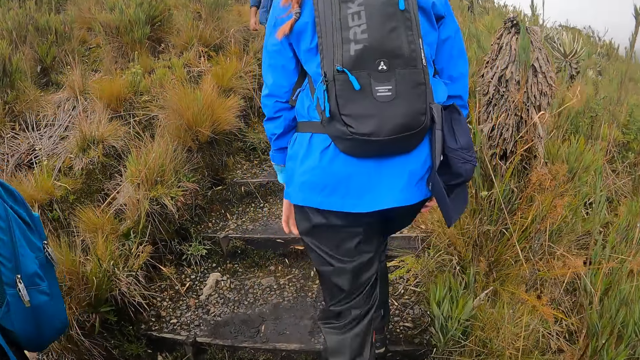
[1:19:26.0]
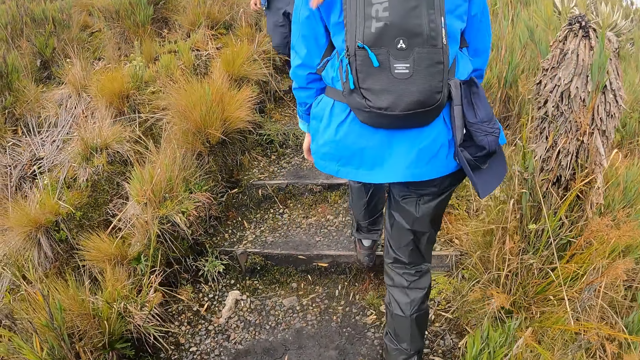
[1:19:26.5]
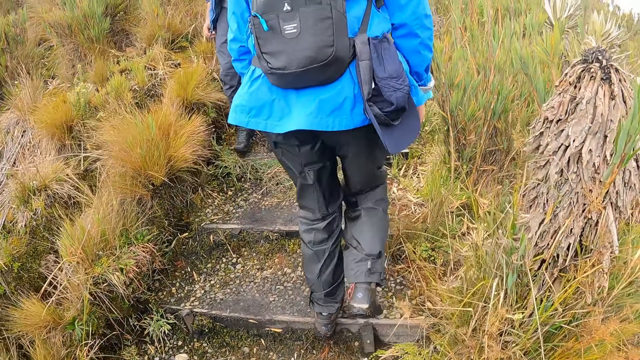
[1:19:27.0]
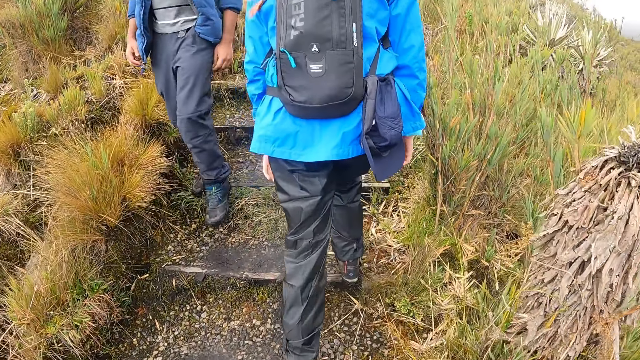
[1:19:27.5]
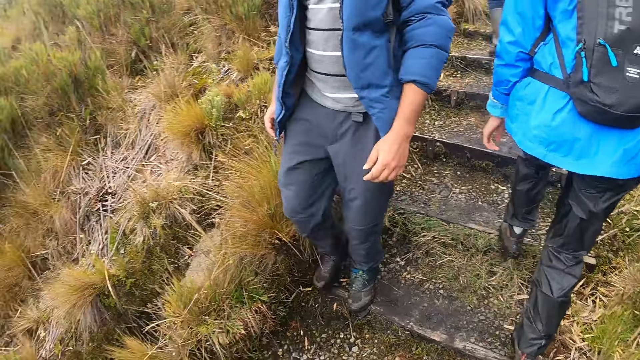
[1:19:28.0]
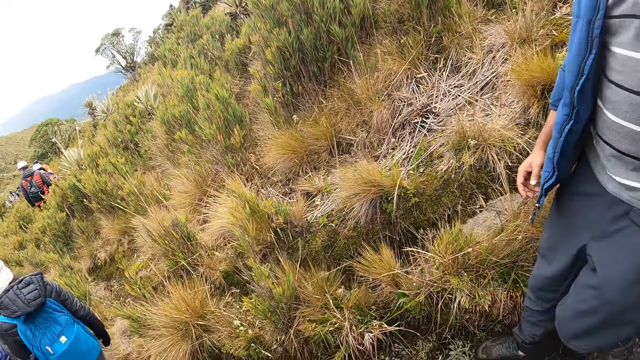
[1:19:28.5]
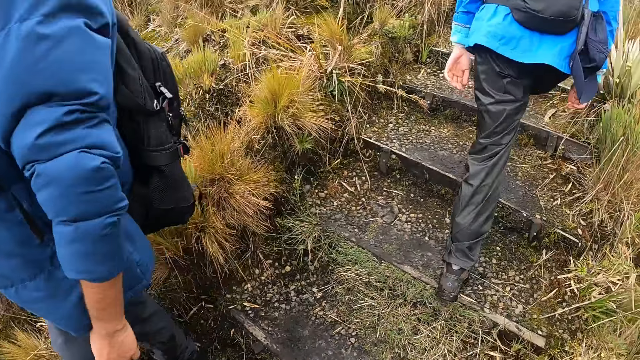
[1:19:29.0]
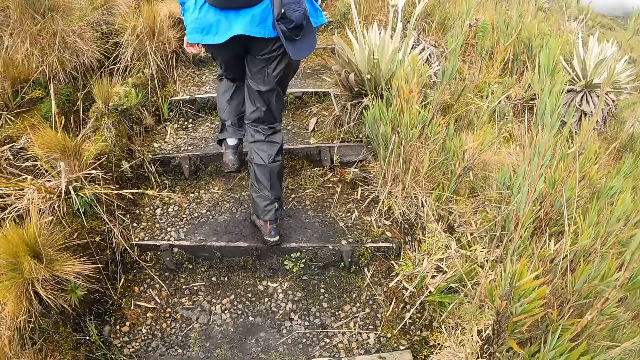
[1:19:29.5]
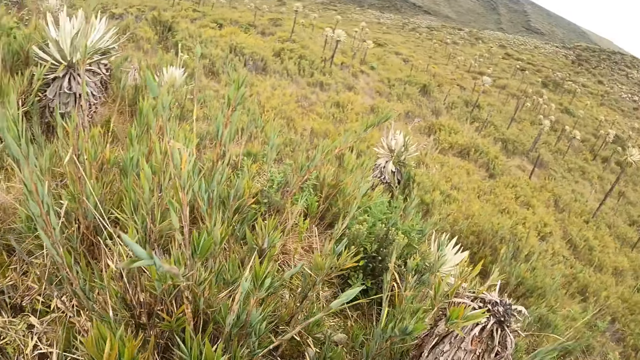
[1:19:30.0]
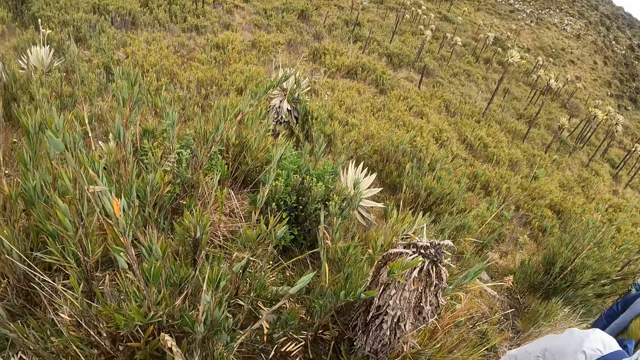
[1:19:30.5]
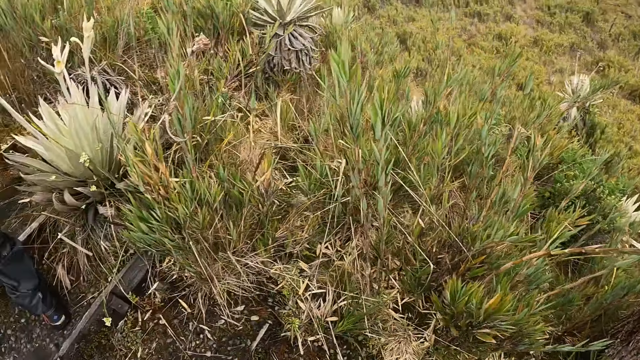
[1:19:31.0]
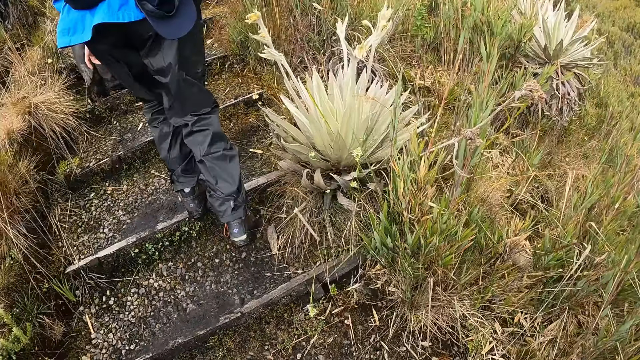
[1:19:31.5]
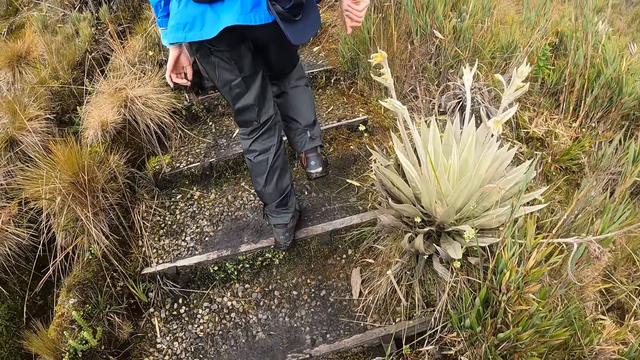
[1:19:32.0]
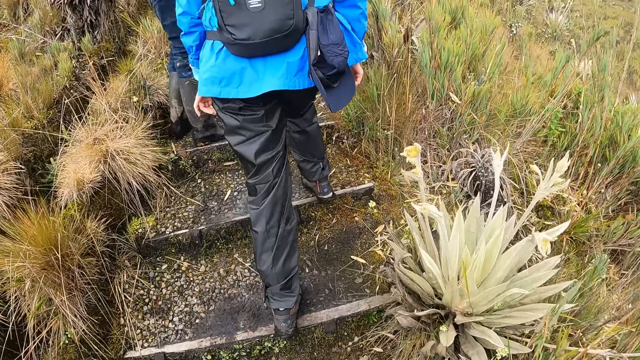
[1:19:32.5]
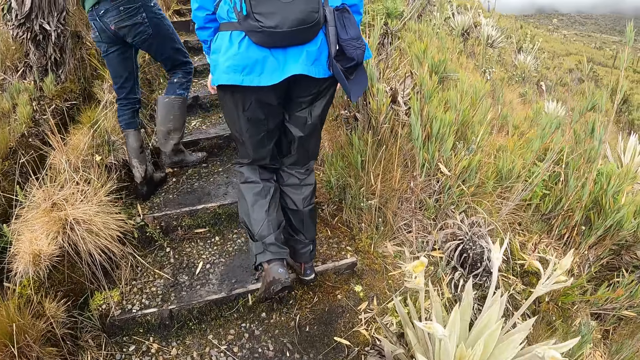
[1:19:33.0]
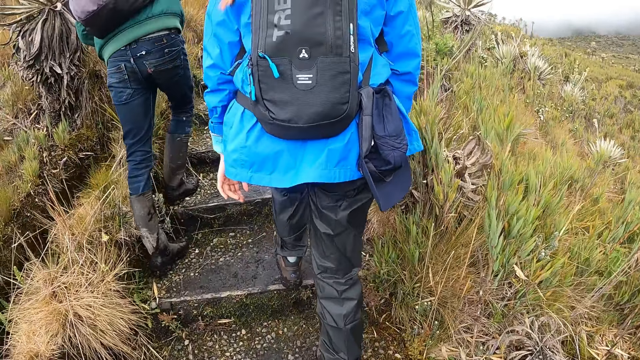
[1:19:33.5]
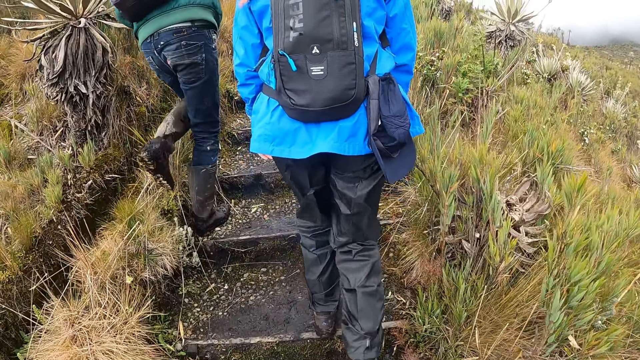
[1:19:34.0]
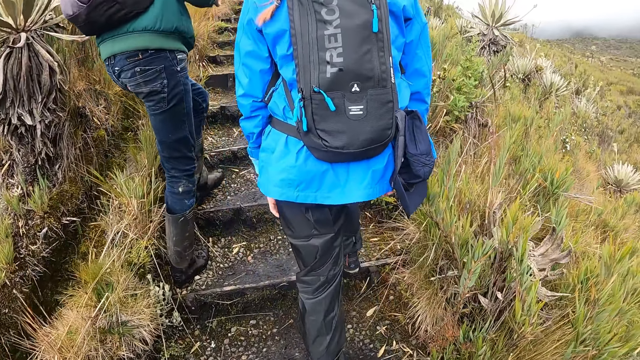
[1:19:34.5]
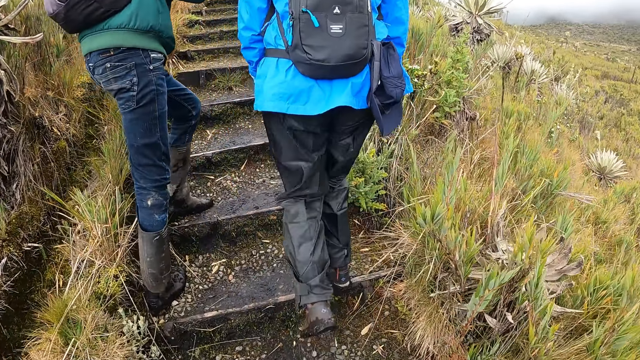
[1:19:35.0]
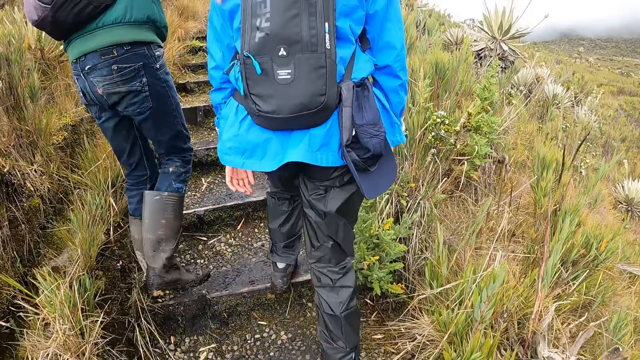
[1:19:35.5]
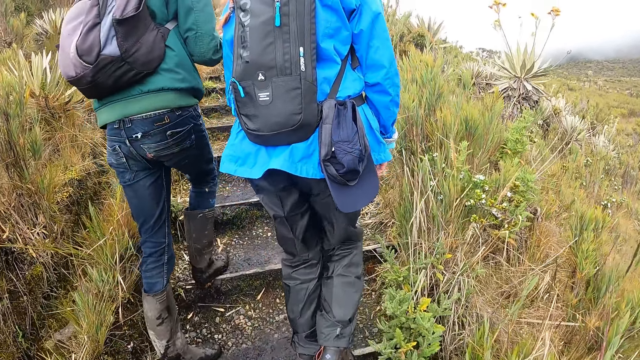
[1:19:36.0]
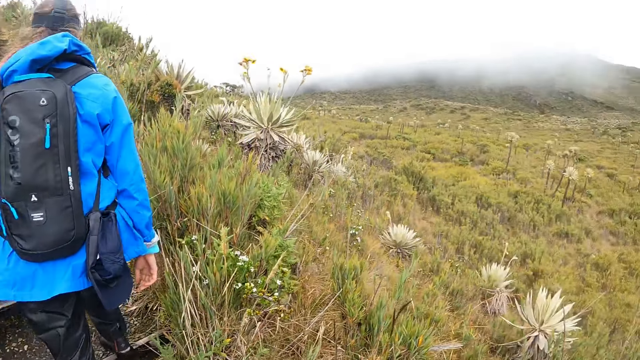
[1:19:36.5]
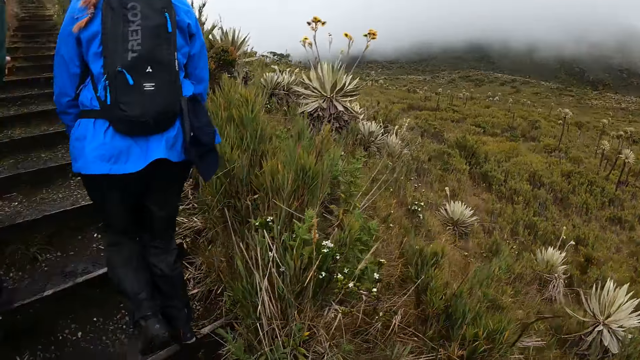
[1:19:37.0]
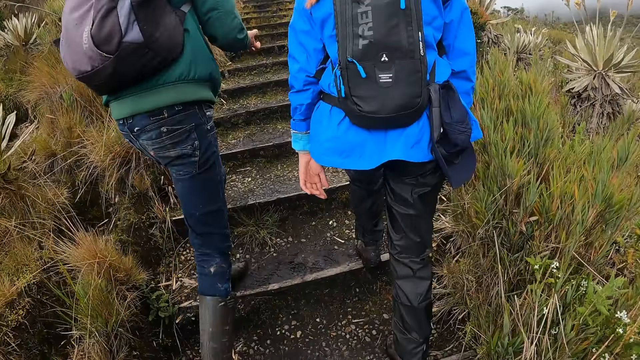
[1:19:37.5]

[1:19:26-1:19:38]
The camera wearer walks on the steps. A woman walks on the steps. The camera wearer looks around. They walk on the steps. They look around. They walk on the steps.

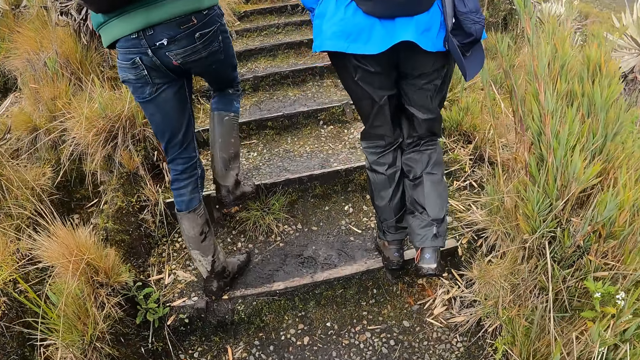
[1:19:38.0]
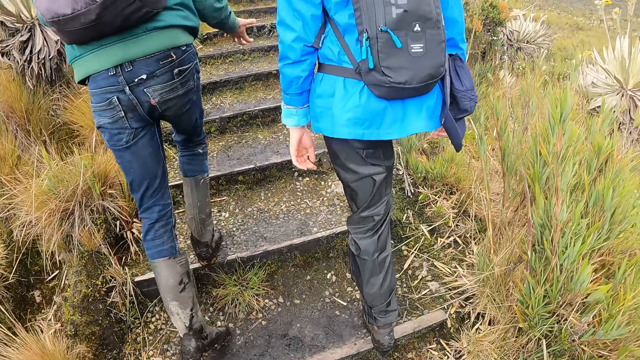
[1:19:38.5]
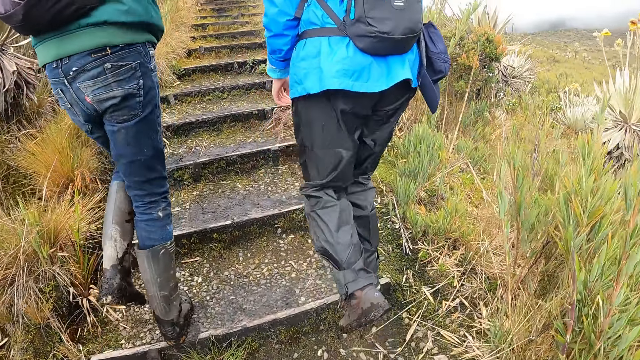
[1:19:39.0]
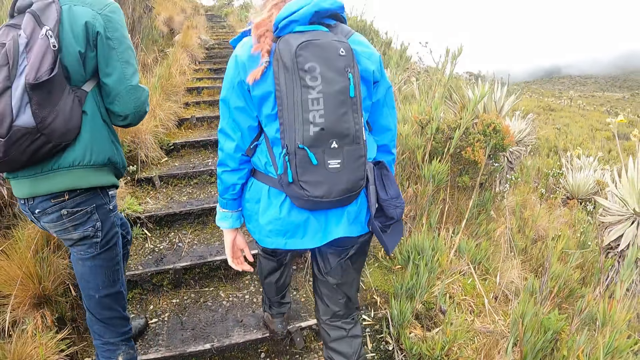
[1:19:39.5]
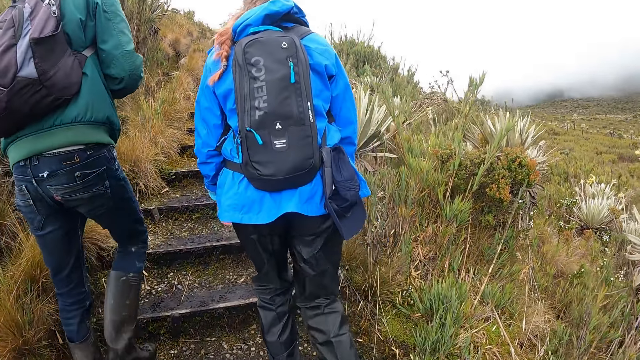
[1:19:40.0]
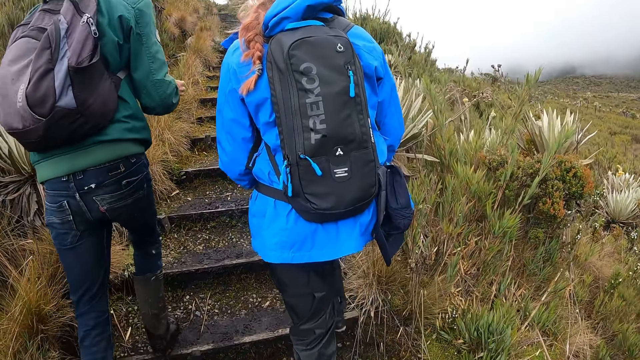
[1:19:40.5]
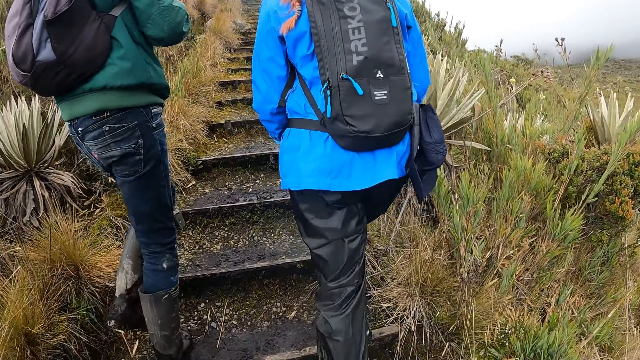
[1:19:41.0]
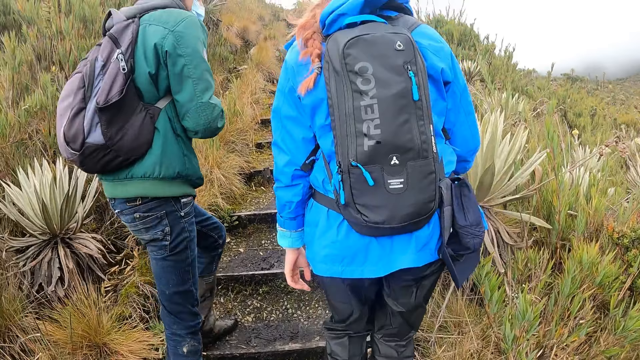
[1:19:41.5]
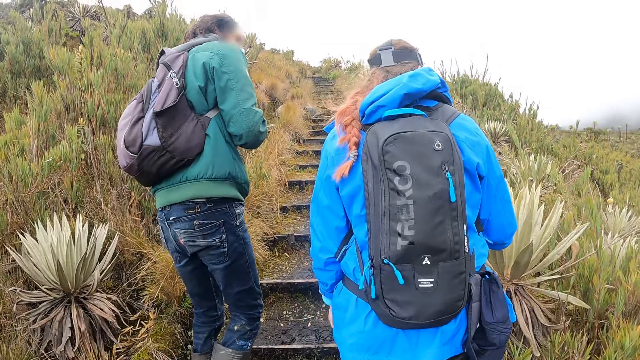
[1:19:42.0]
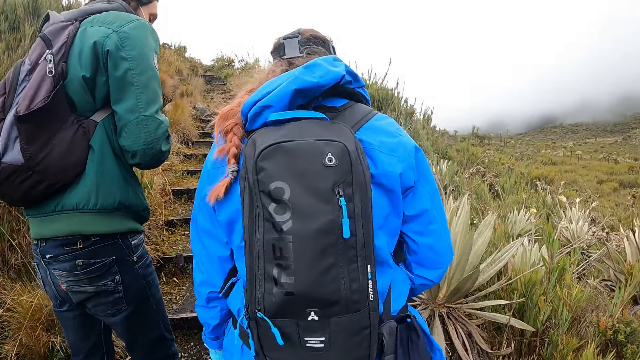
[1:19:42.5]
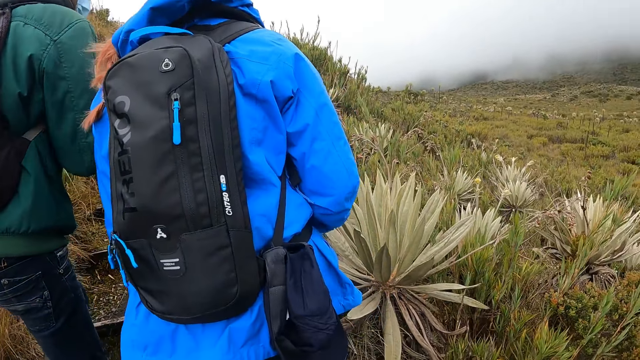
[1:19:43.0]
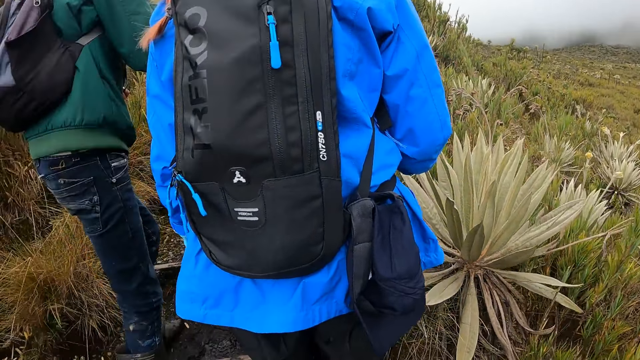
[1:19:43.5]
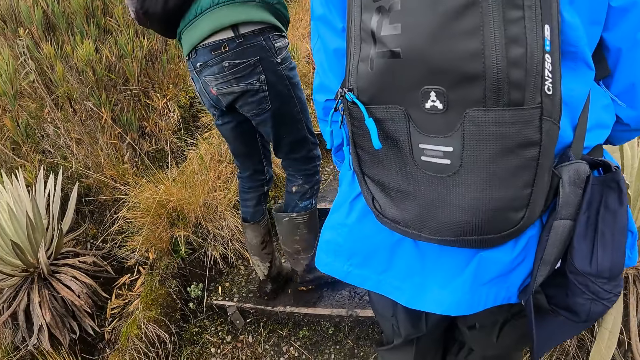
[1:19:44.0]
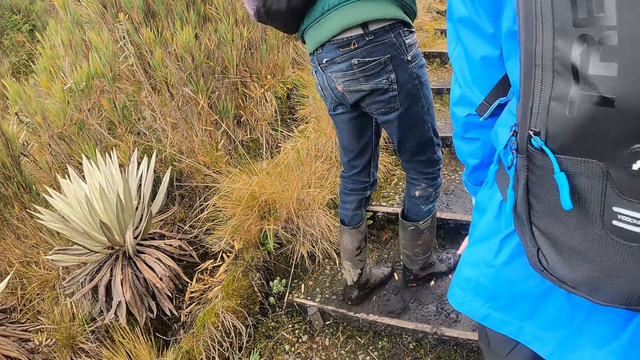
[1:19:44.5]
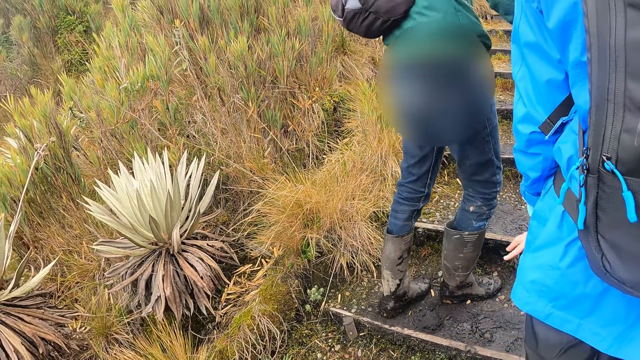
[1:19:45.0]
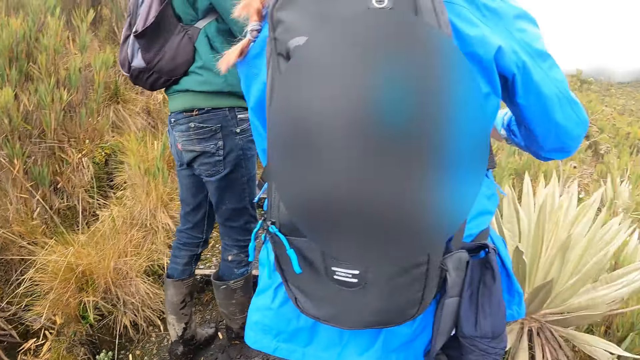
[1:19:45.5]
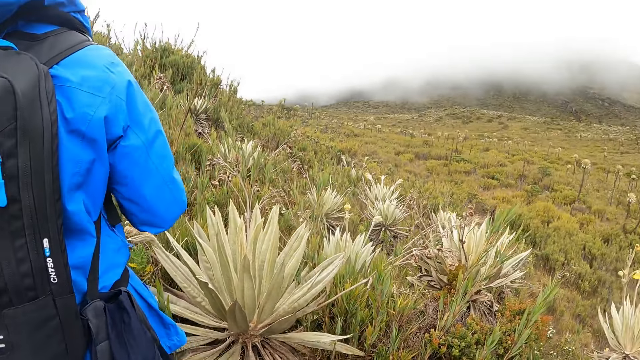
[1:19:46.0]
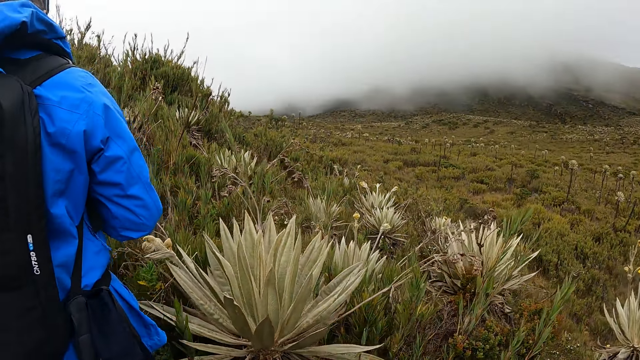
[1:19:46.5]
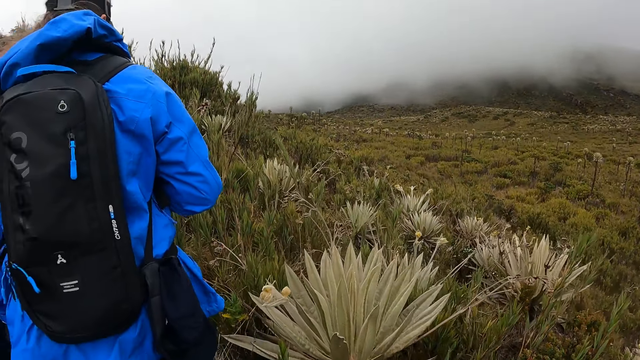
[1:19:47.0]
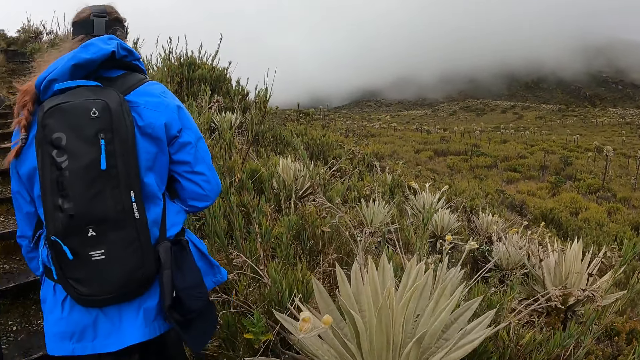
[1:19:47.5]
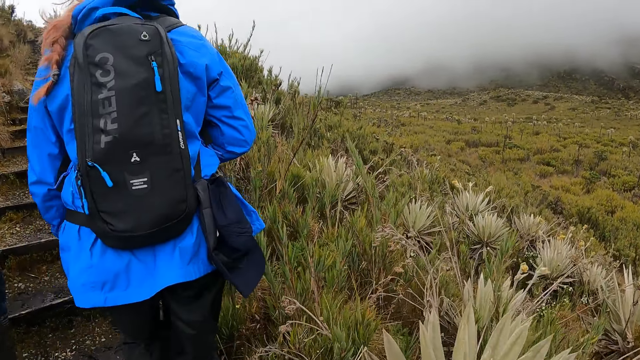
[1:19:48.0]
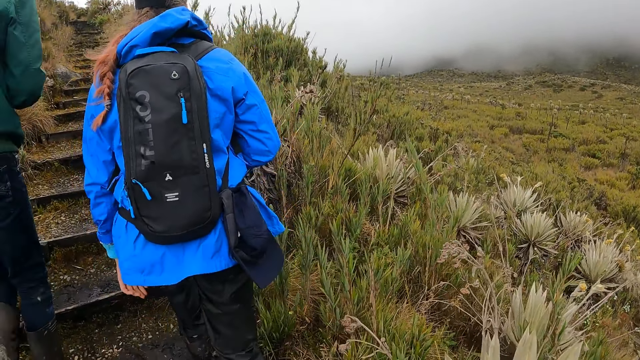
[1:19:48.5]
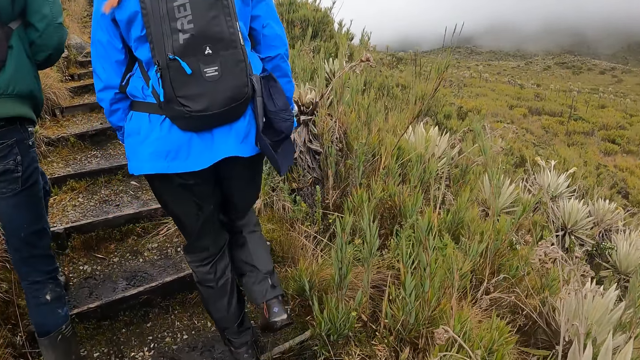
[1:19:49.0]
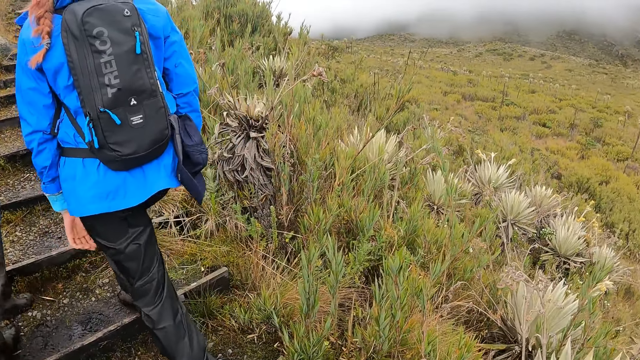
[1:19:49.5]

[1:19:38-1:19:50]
A woman stops. The camera wearer stops. They look around. They walk on the steps.
